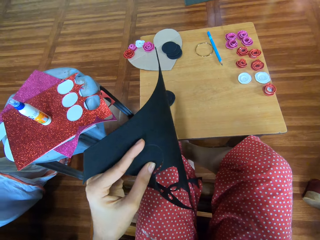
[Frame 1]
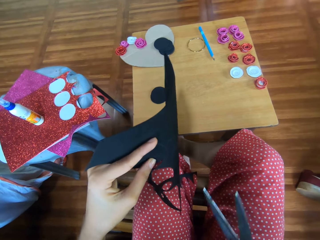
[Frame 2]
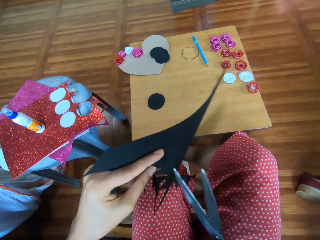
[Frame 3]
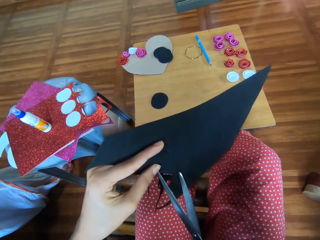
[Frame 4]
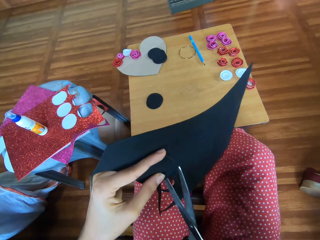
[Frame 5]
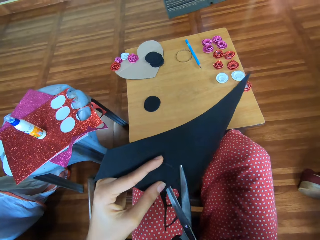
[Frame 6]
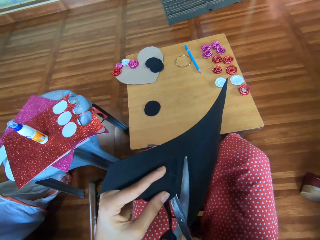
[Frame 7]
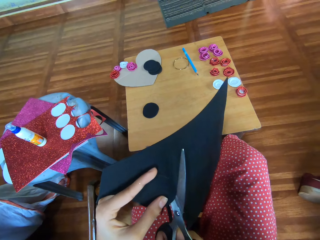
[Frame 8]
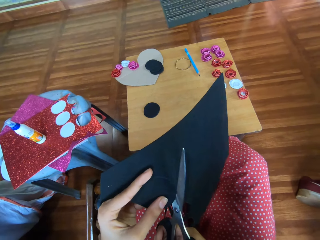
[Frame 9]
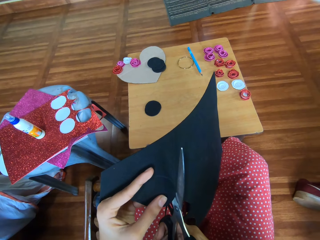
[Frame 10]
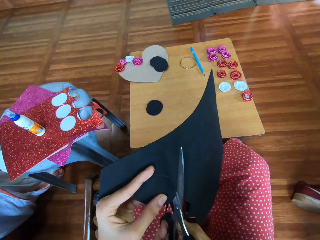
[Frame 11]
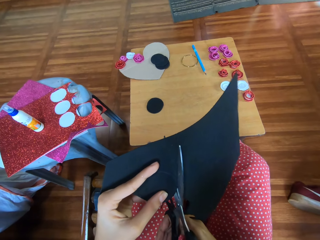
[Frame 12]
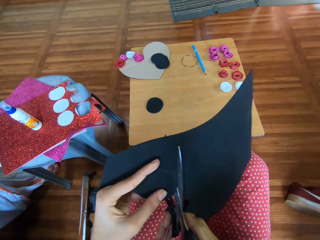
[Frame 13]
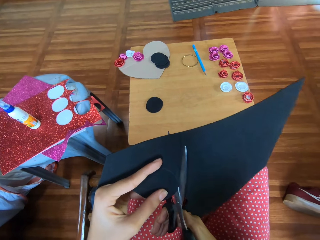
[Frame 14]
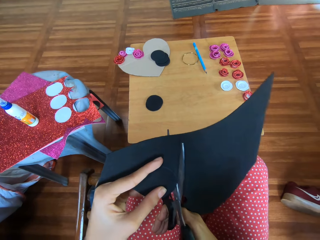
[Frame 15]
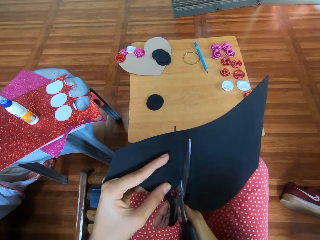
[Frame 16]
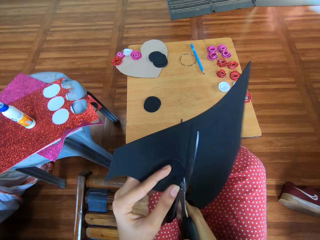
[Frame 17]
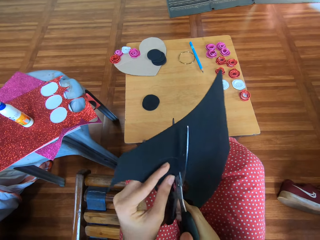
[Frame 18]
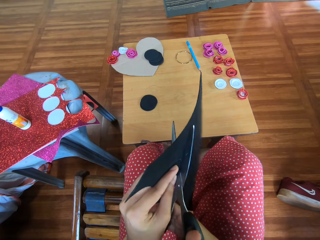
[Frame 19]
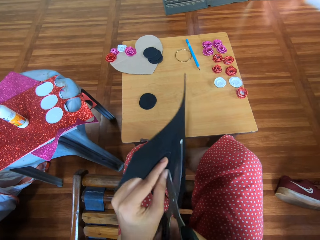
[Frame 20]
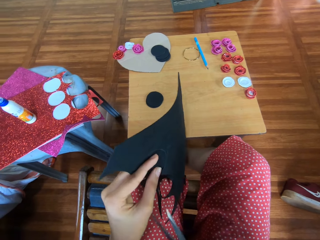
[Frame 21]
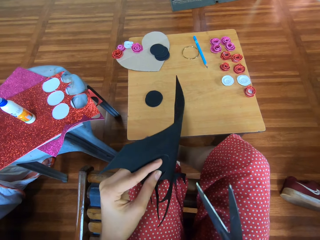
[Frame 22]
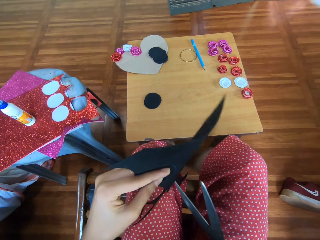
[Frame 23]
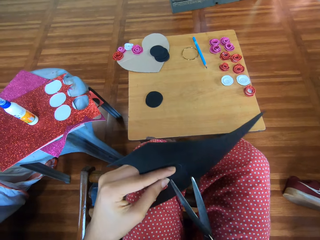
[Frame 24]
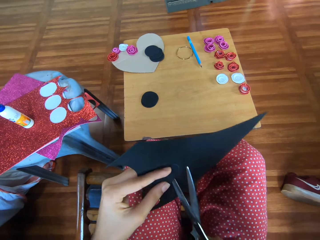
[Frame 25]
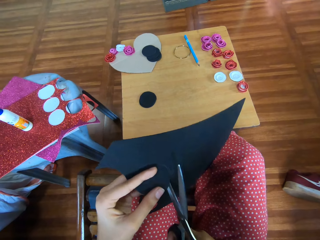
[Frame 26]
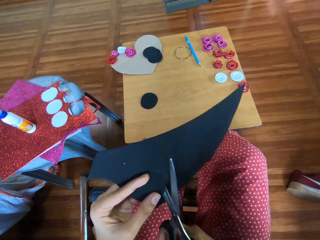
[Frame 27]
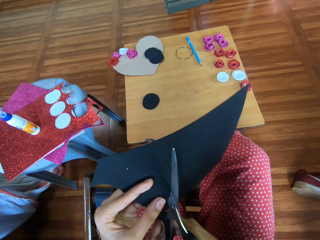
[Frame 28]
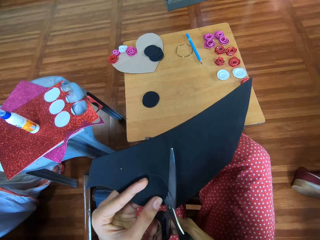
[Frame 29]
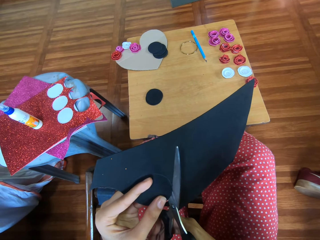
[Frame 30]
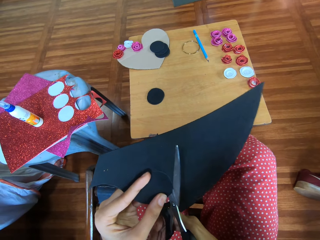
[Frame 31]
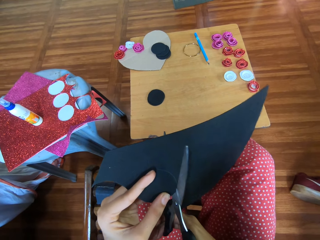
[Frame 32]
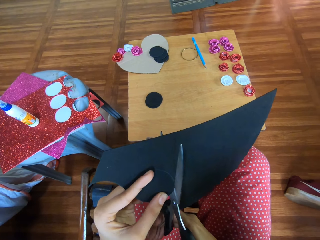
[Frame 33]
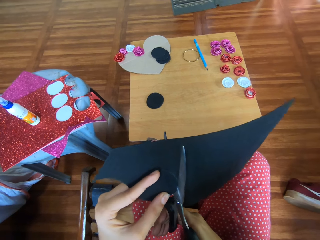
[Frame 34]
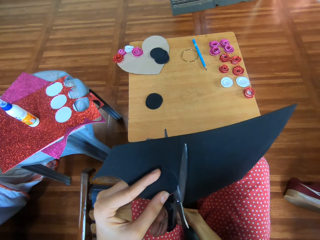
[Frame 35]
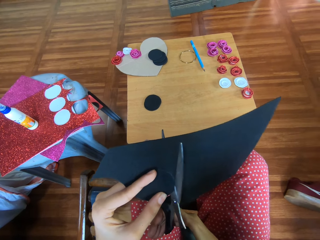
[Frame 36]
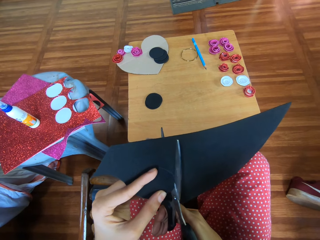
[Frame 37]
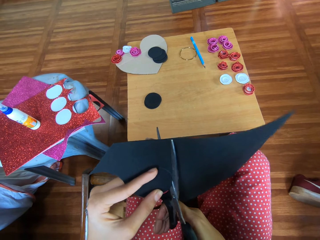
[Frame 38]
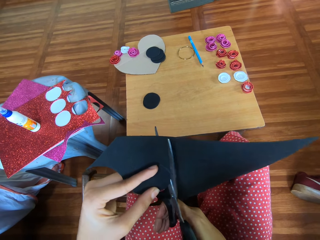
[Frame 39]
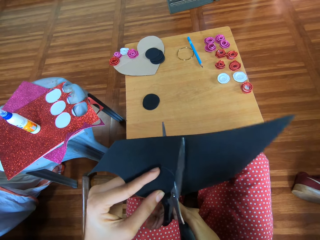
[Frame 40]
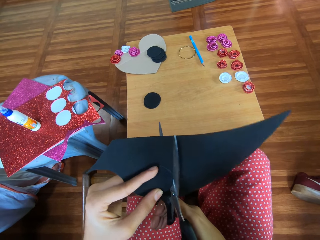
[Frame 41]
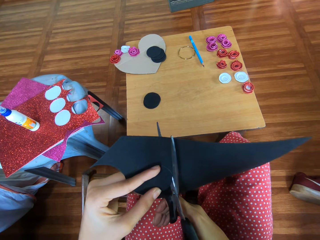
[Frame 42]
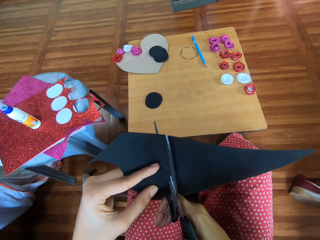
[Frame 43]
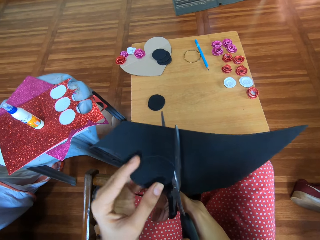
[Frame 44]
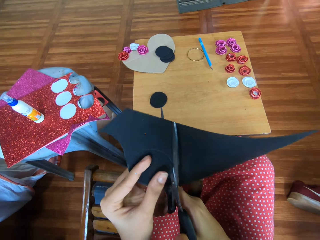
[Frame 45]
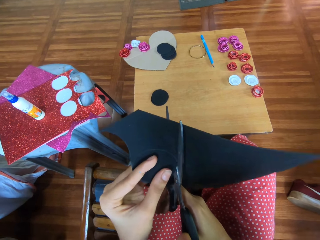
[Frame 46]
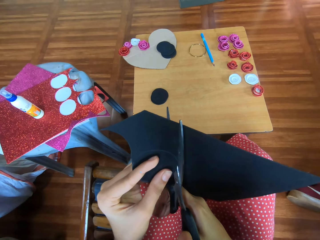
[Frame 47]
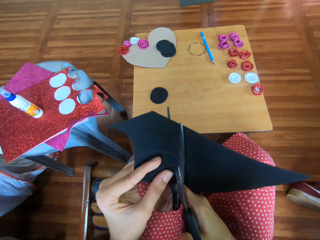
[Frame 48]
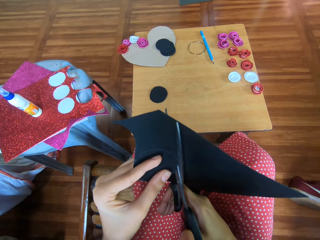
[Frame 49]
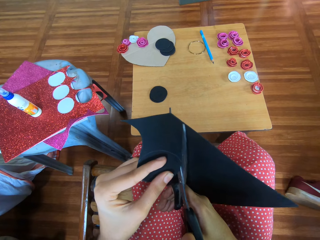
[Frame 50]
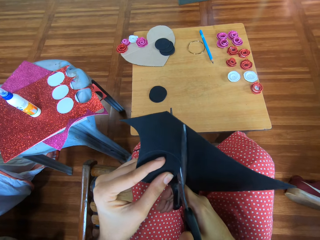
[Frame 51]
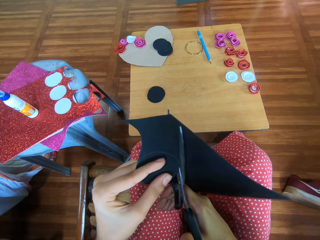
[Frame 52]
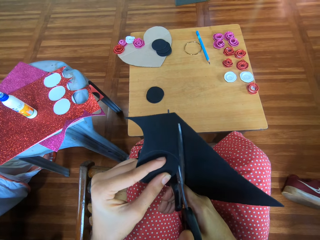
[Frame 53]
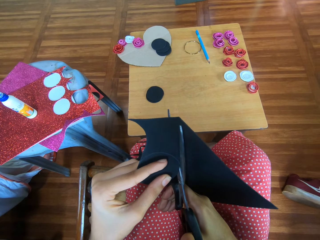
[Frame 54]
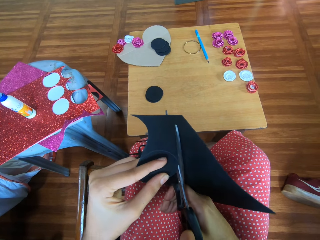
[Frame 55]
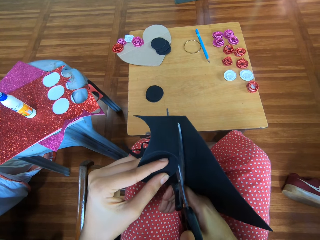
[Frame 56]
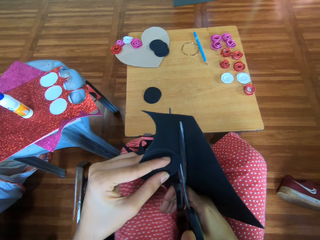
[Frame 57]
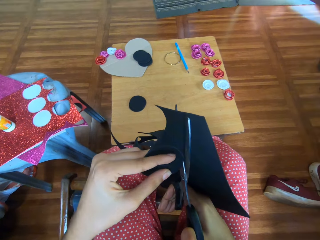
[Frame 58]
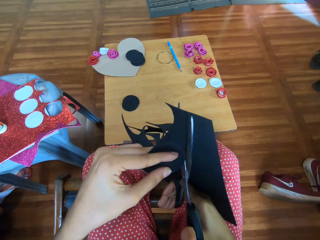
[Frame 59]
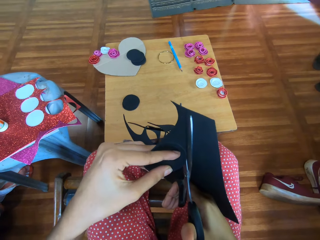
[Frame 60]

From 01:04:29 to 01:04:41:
The camera wearer holds the crafting manila paper. They cut over the crafting manila paper.

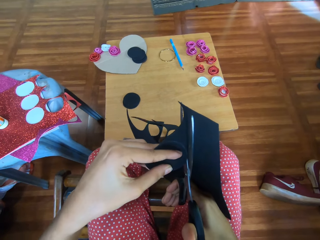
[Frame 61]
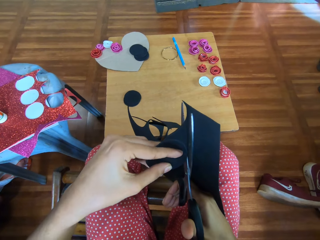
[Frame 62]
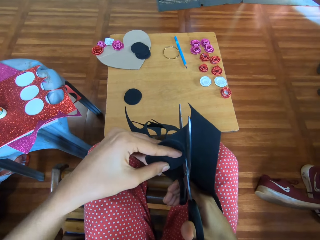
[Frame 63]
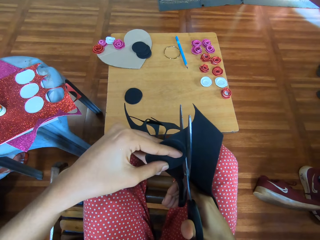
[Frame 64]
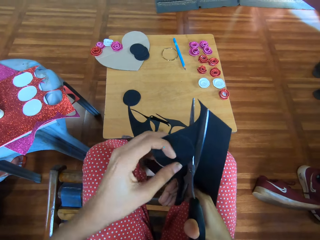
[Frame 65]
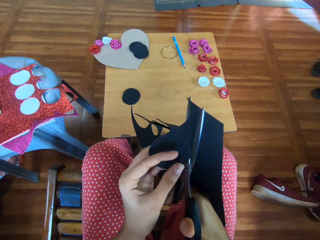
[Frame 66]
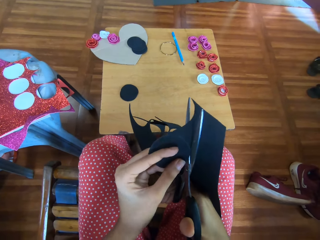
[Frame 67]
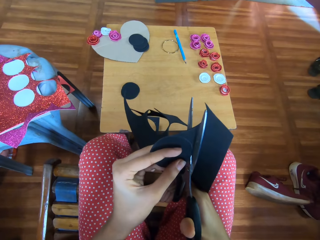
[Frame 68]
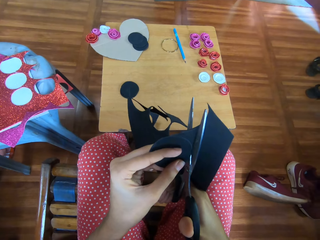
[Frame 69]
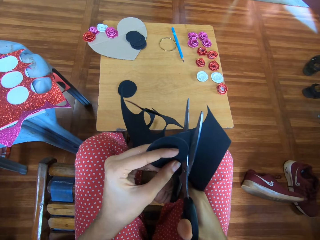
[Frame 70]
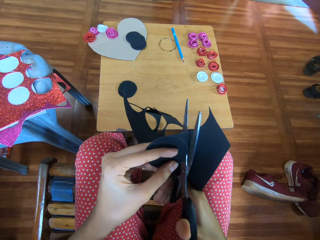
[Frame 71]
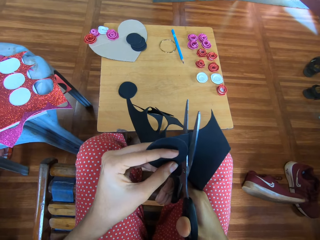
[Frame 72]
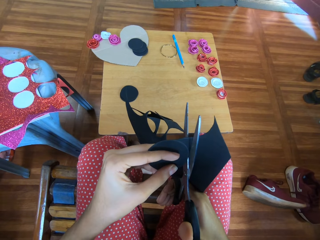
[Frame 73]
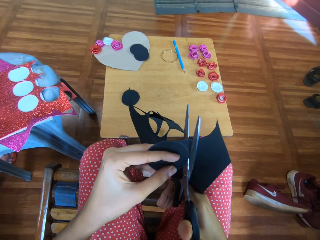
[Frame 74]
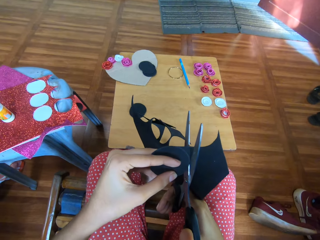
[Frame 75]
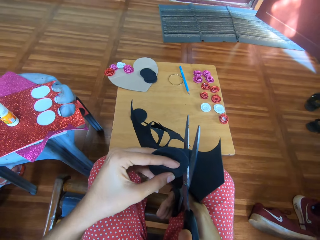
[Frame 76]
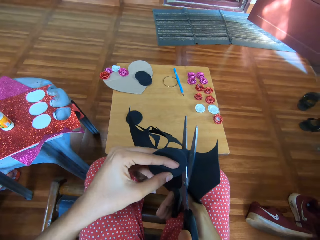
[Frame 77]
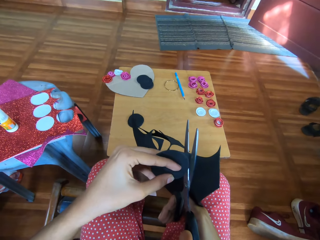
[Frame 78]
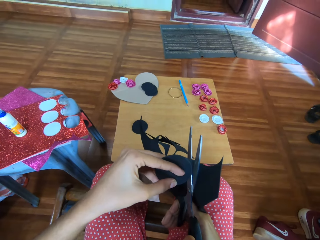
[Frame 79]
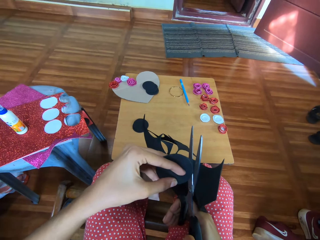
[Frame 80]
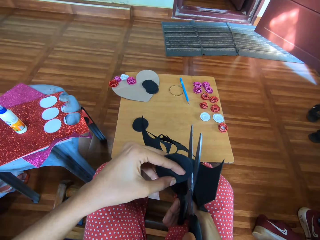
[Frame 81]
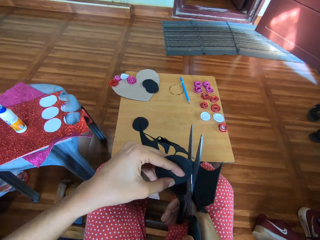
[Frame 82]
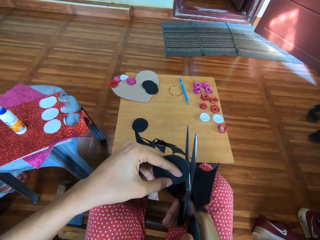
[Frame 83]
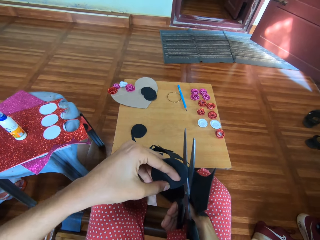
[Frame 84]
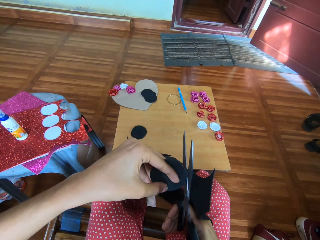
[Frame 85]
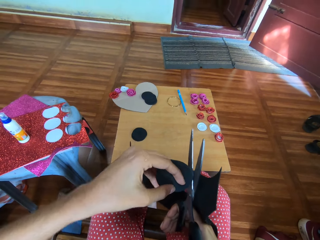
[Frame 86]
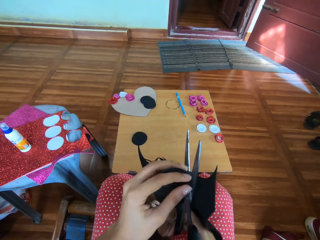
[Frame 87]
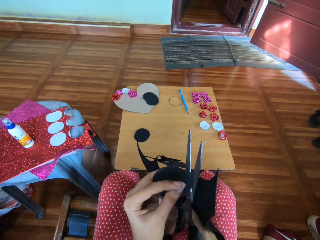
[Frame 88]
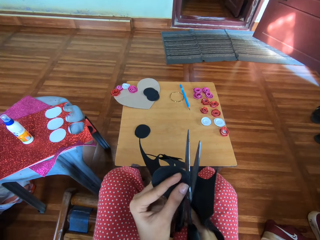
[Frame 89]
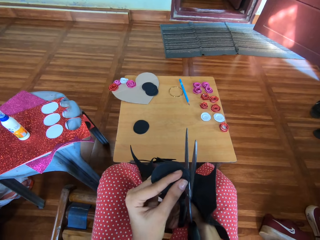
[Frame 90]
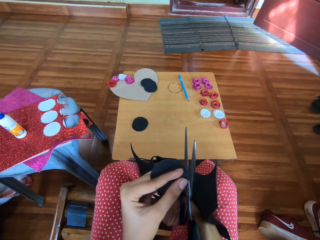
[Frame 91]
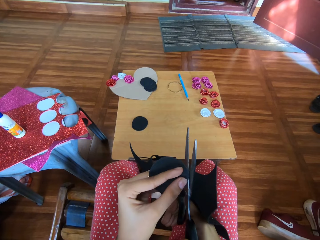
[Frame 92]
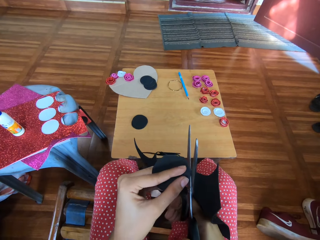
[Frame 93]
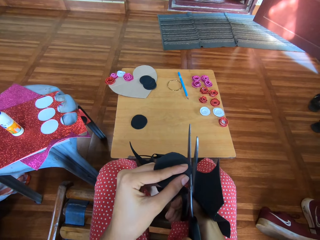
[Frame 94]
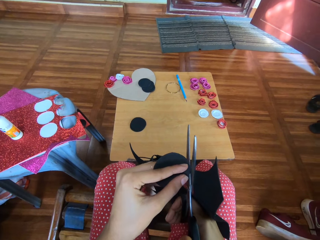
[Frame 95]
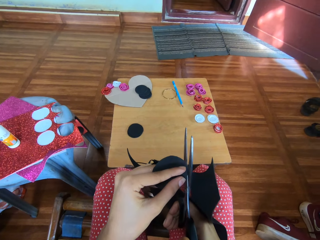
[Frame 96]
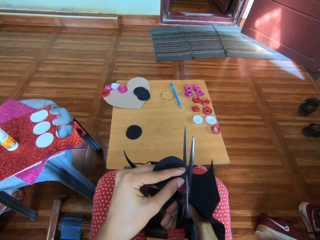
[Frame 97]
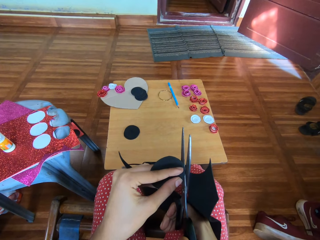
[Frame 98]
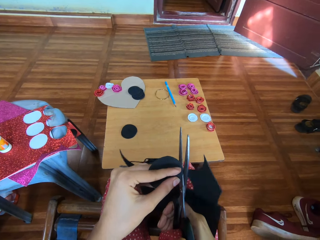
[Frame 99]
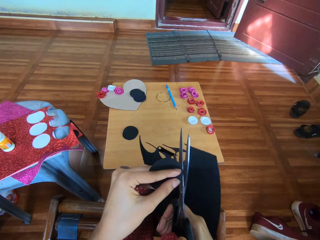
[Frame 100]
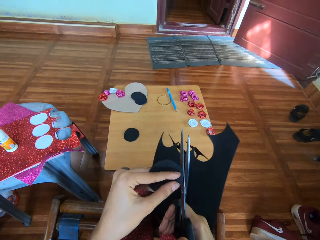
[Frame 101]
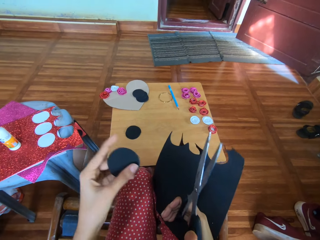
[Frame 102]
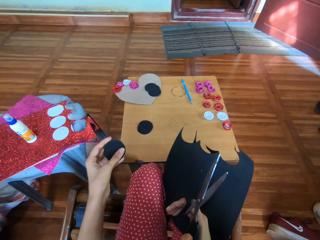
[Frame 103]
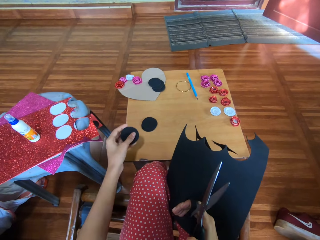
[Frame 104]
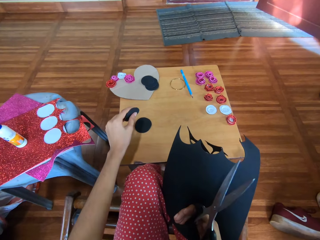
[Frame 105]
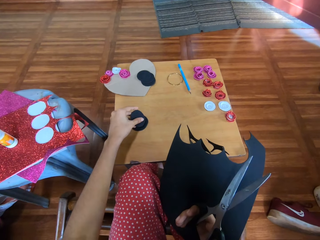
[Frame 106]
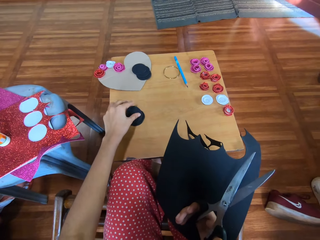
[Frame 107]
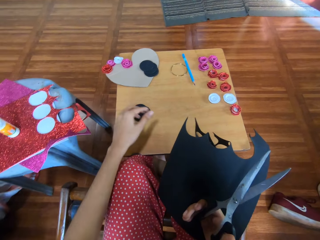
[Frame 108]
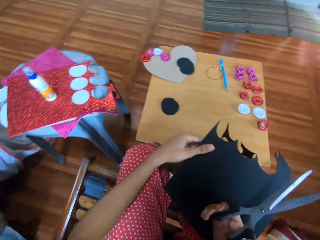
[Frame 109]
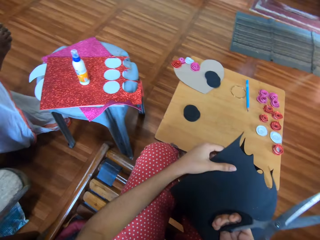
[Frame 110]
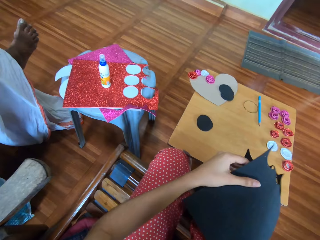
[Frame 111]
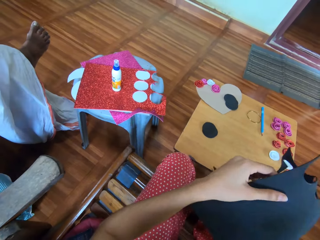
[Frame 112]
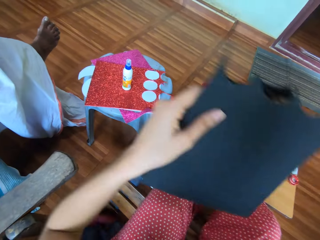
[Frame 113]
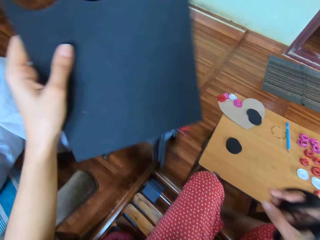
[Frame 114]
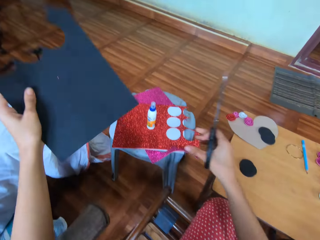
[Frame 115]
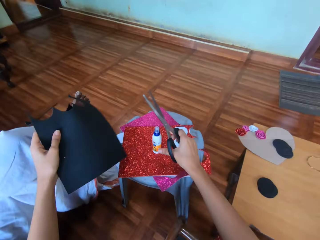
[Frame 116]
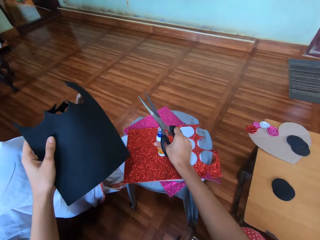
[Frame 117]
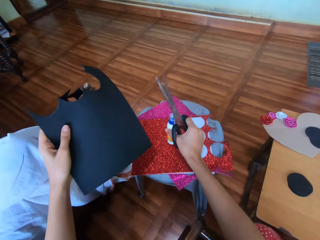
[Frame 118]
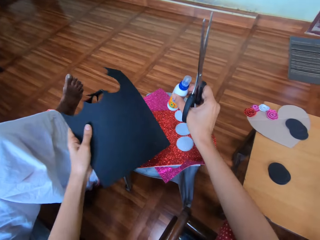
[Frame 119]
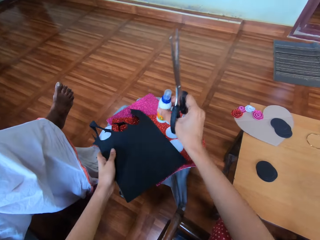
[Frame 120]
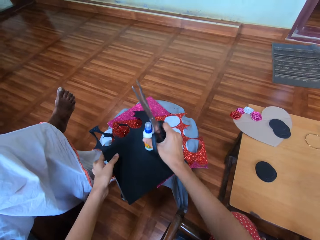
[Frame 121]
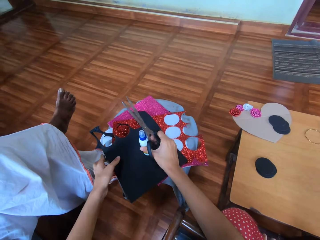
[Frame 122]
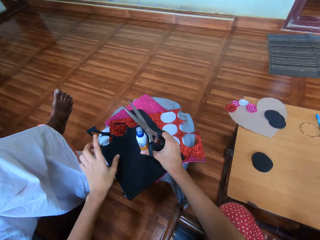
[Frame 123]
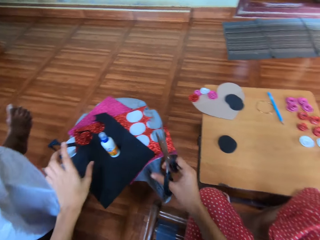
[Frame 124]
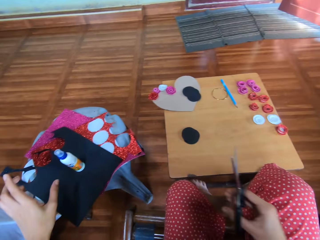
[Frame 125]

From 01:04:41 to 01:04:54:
The camera wearer holds a piece of crafting manila paper. They hold the scissors. They drop a cut piece of black material. They hold the crafting manila paper and hold the scissors. They lift up a small bottle. They drop the black material. They drop the small bottle.
